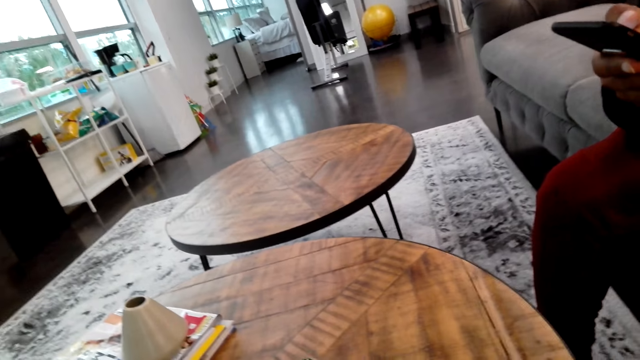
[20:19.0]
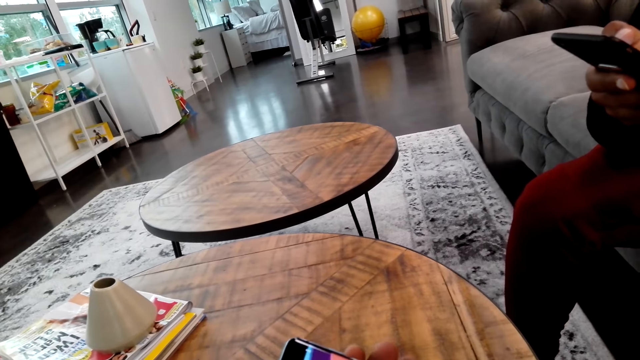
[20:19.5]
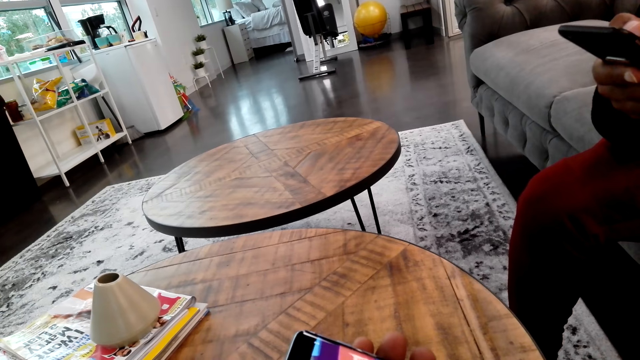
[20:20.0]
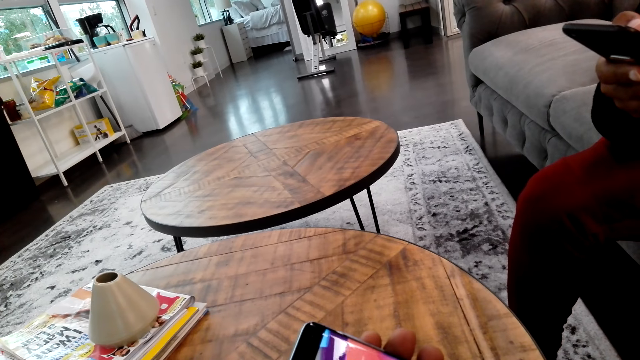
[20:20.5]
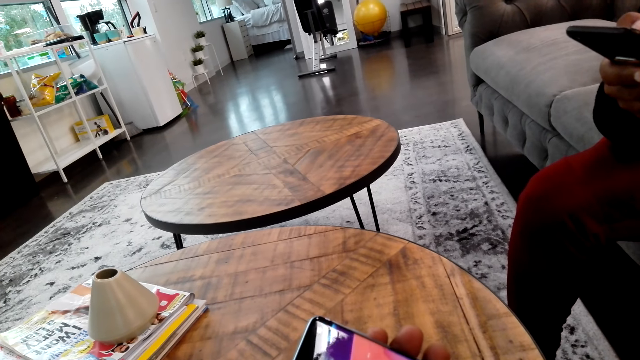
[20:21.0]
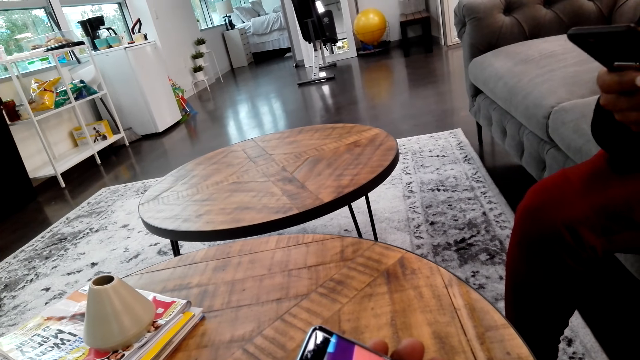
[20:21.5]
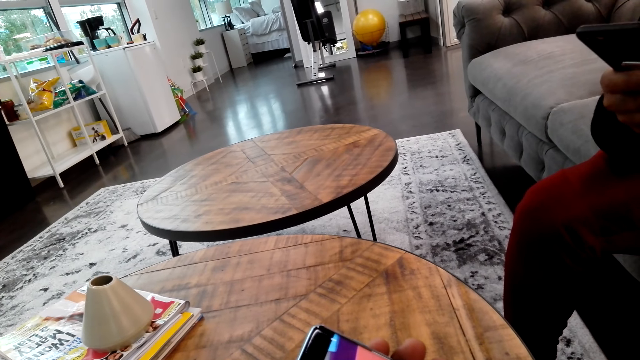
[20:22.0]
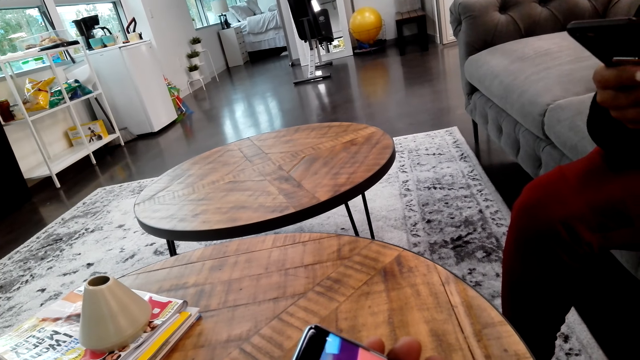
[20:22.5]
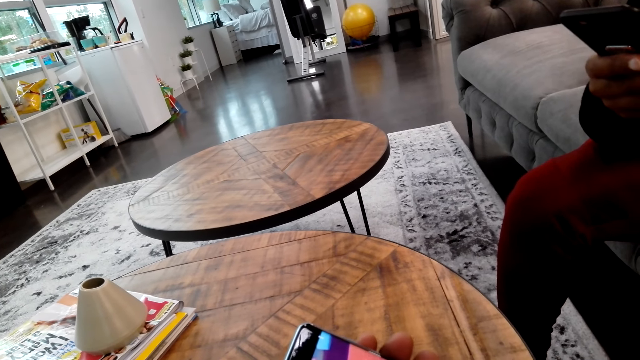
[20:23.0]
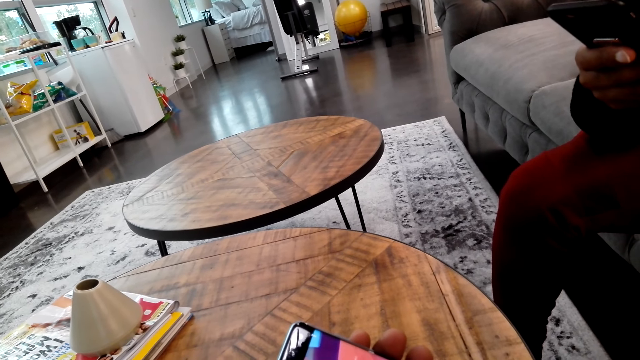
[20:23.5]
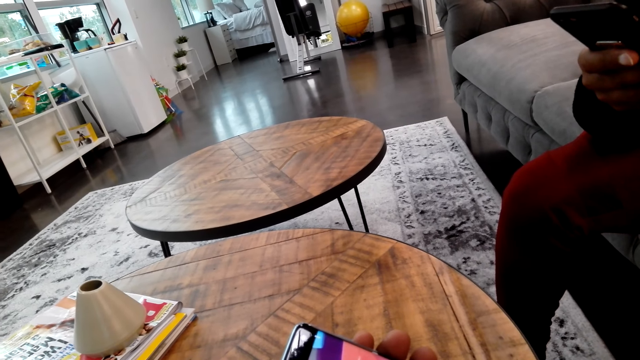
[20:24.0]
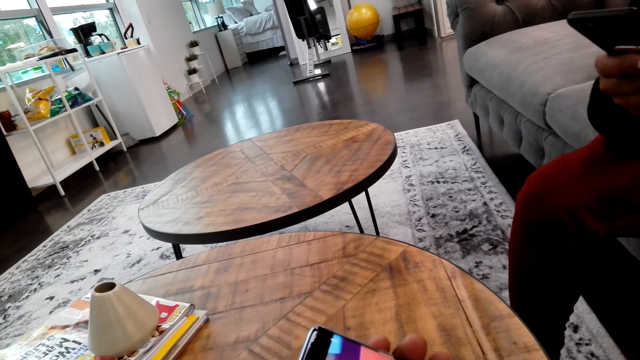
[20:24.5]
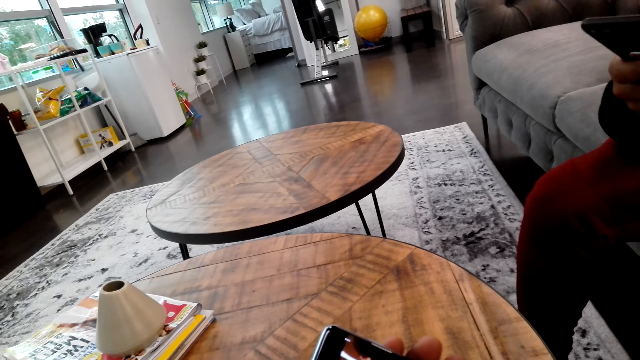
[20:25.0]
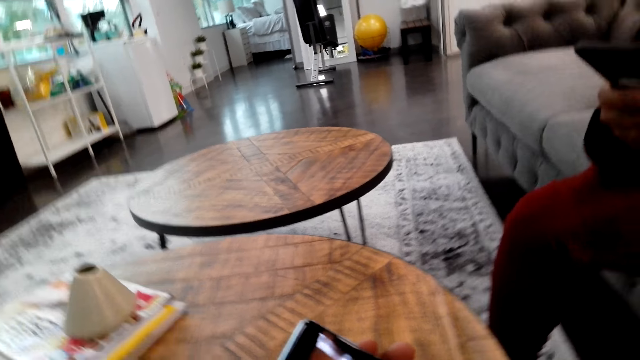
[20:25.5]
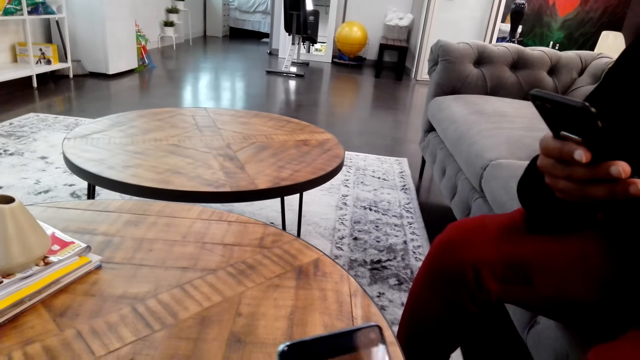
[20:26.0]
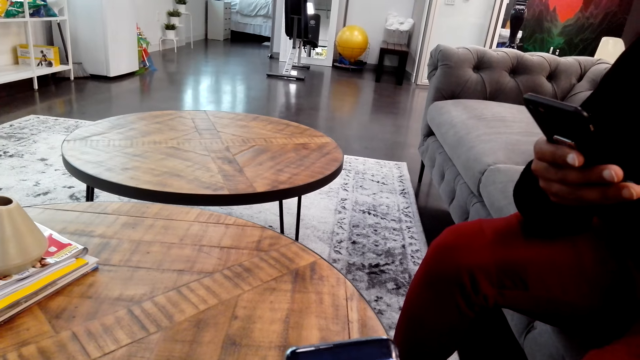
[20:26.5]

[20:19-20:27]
The camera wearer watches a video on the phone.

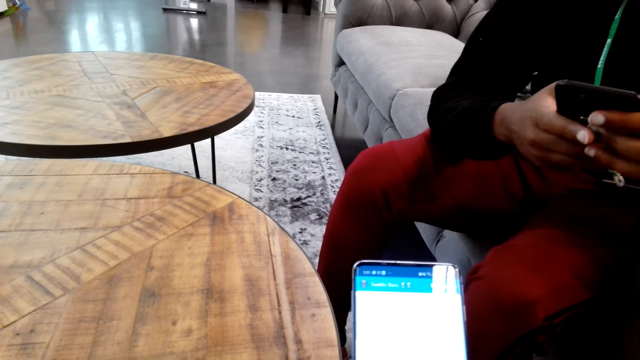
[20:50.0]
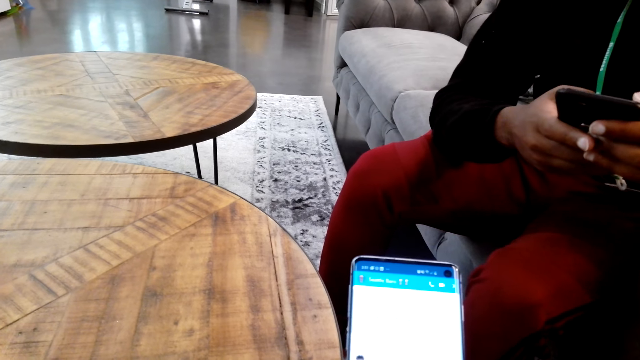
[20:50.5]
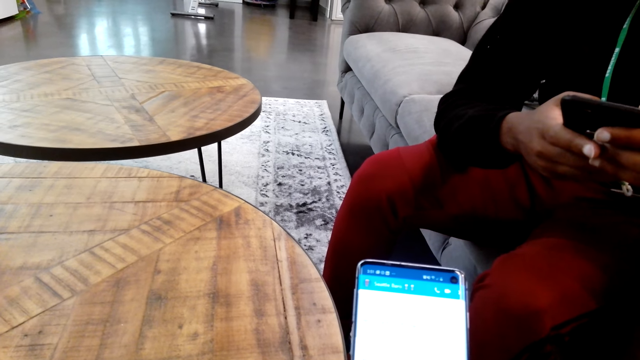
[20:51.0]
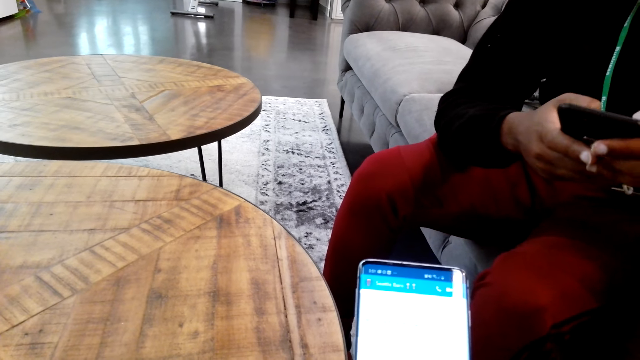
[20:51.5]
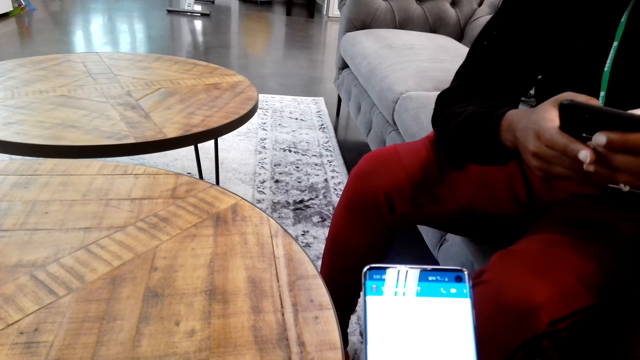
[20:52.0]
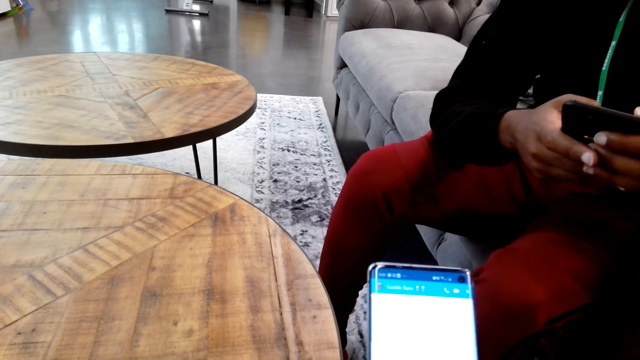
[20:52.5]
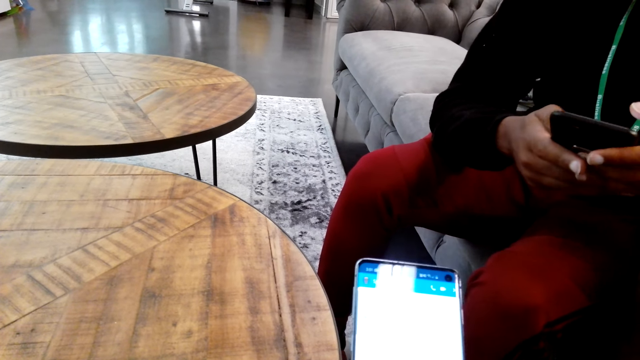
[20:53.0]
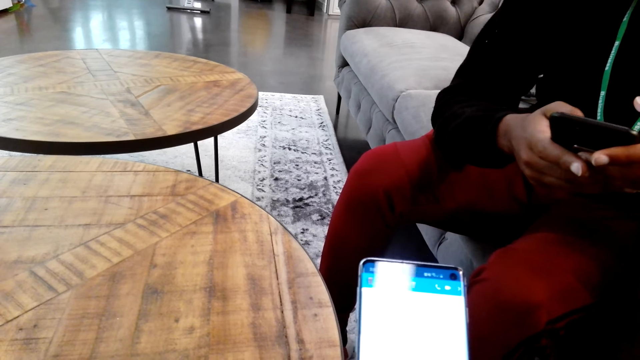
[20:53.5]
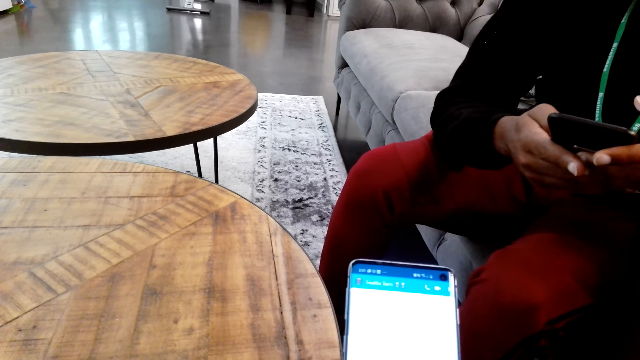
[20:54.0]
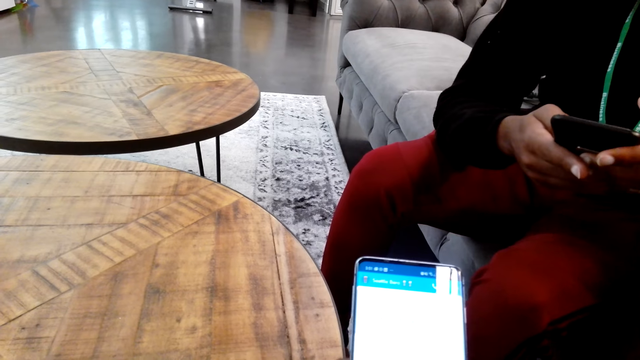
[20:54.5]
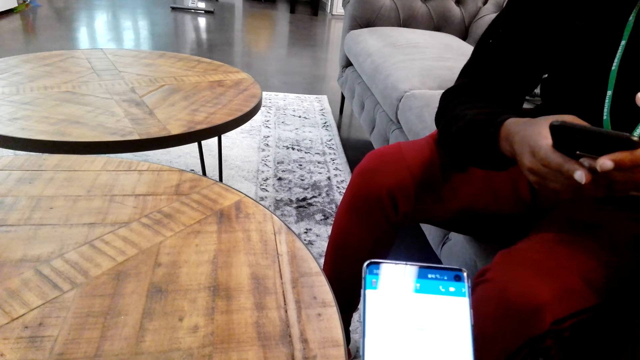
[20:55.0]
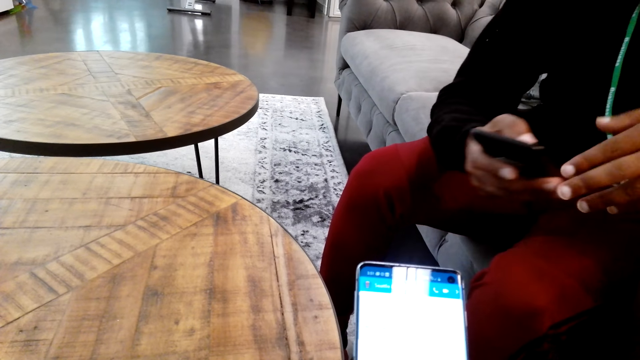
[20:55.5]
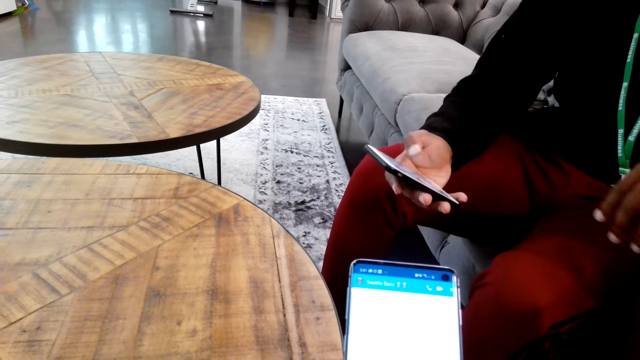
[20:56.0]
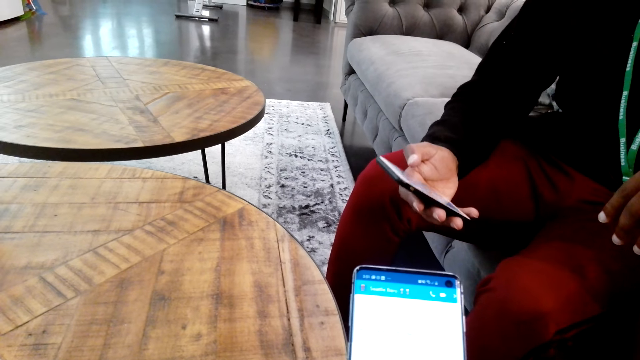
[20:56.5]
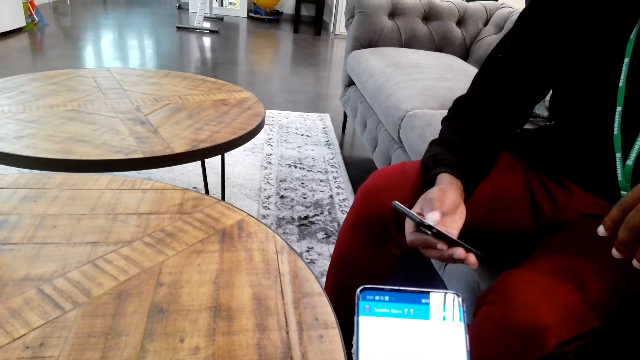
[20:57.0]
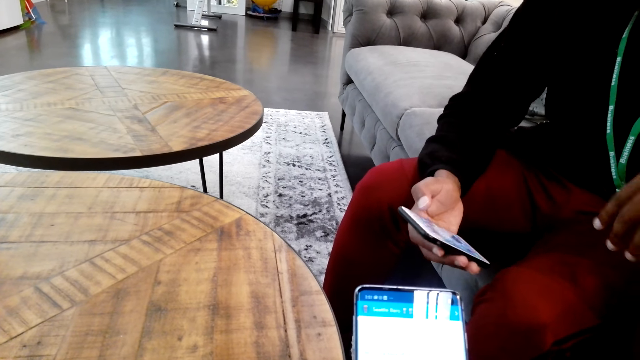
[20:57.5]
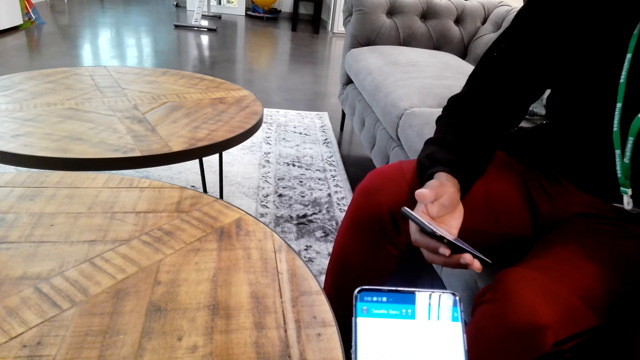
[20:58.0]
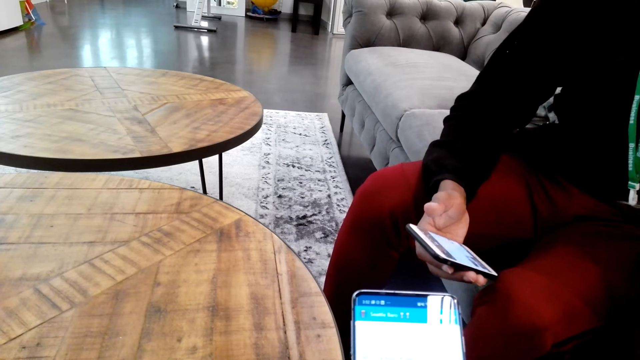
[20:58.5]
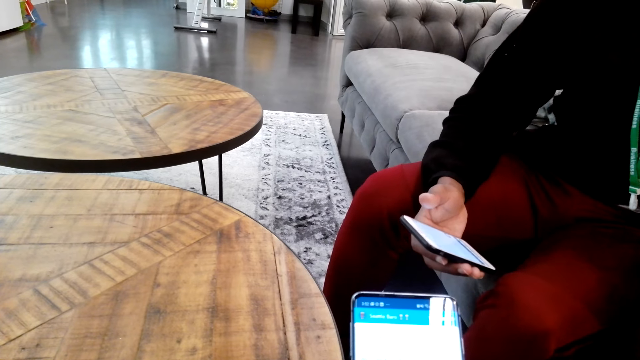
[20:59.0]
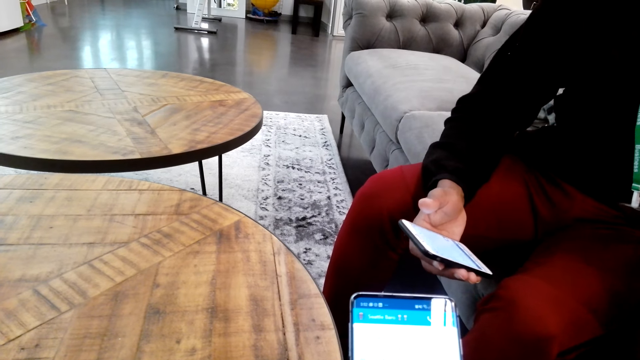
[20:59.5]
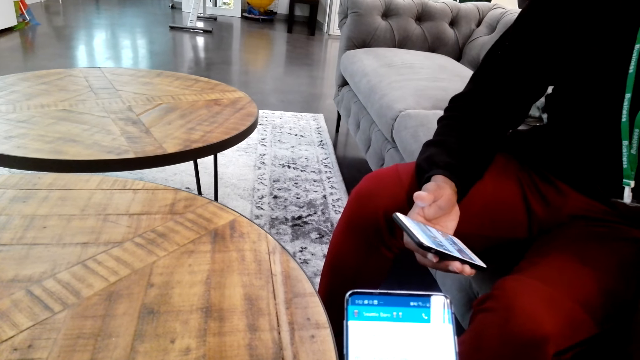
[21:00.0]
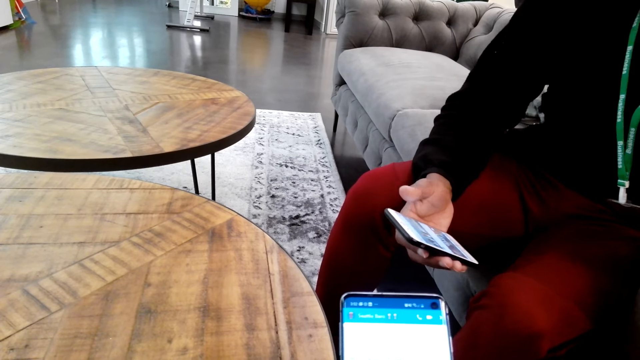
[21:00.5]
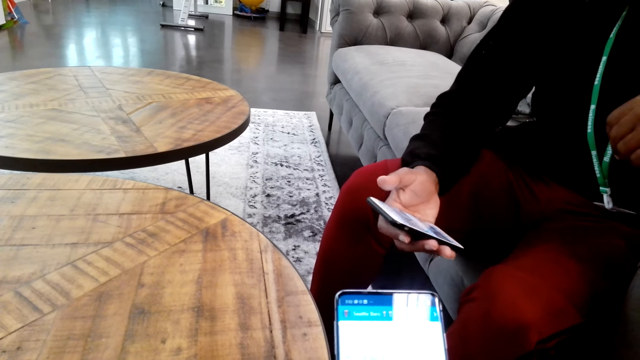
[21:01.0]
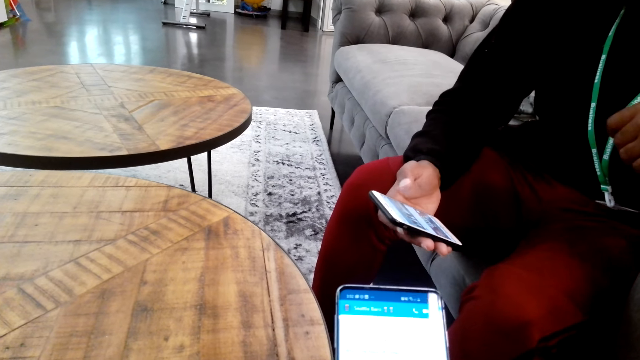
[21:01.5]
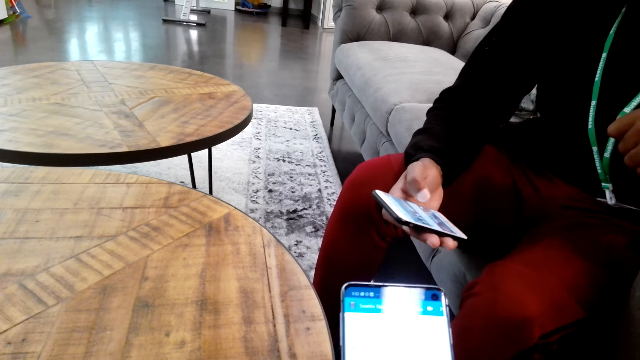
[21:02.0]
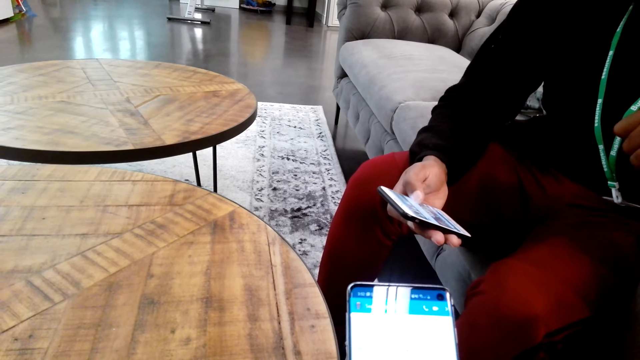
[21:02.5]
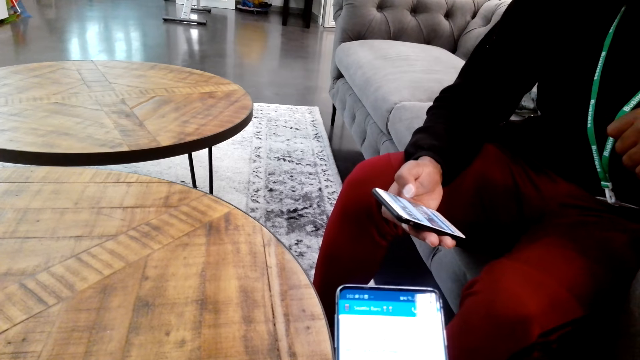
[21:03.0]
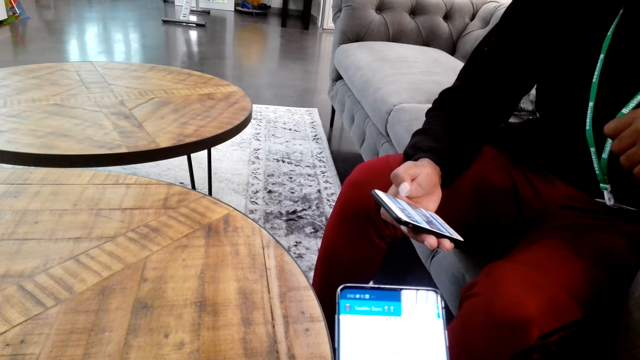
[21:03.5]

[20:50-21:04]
The camera wearer operates the phone. A man operates his phone.
